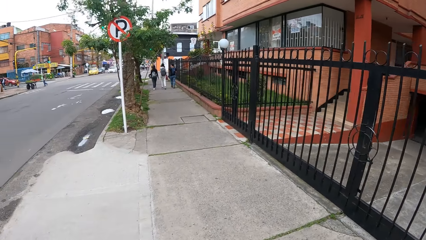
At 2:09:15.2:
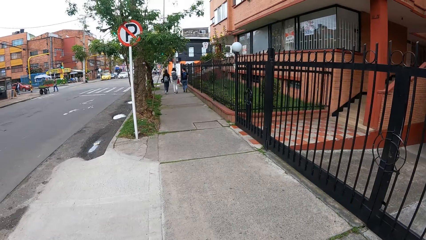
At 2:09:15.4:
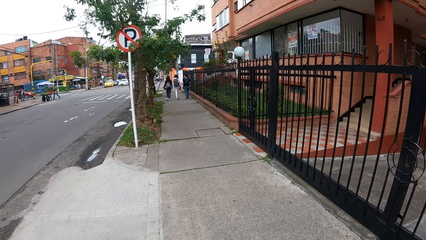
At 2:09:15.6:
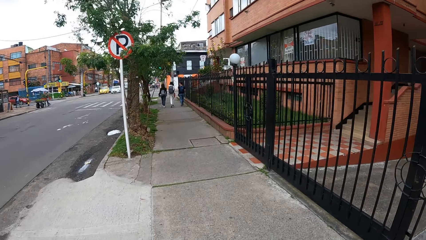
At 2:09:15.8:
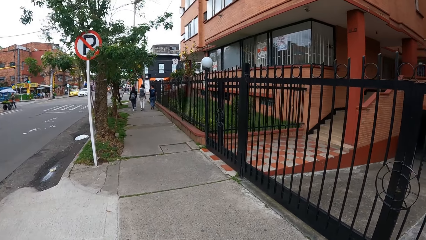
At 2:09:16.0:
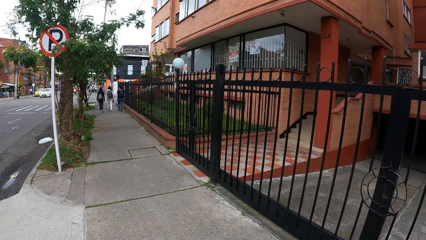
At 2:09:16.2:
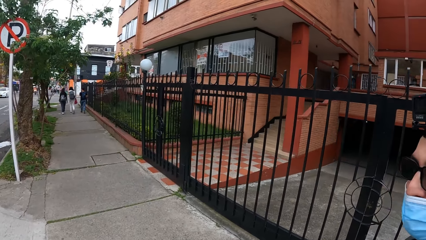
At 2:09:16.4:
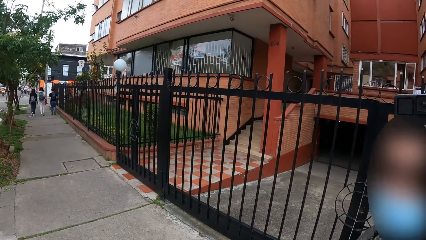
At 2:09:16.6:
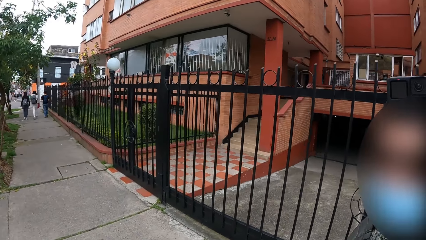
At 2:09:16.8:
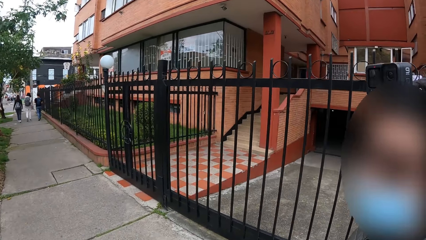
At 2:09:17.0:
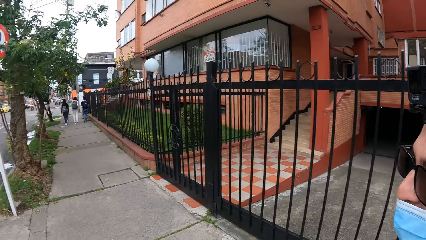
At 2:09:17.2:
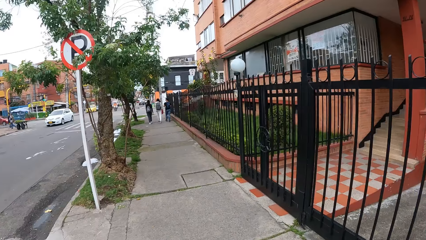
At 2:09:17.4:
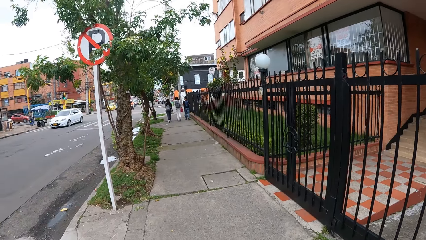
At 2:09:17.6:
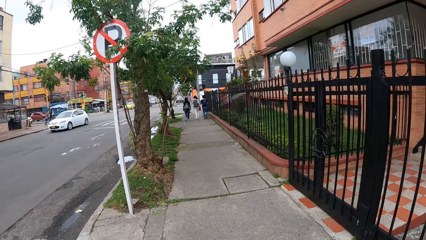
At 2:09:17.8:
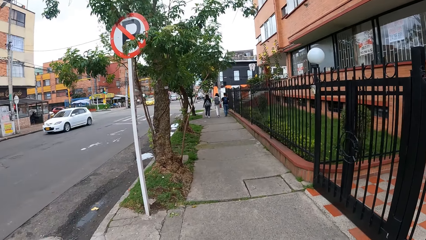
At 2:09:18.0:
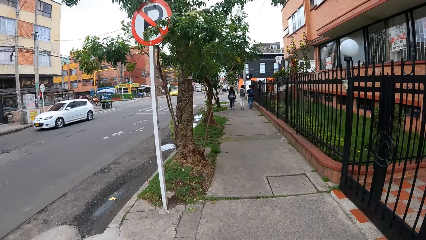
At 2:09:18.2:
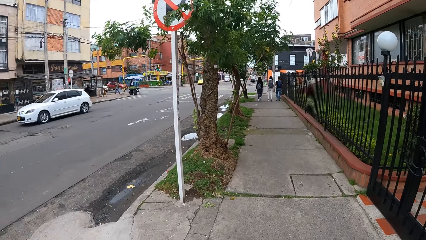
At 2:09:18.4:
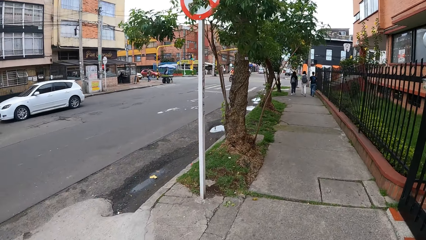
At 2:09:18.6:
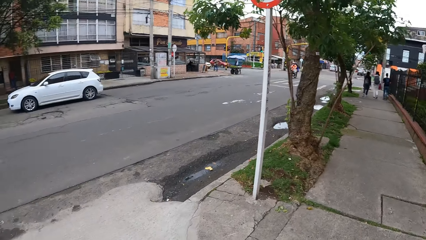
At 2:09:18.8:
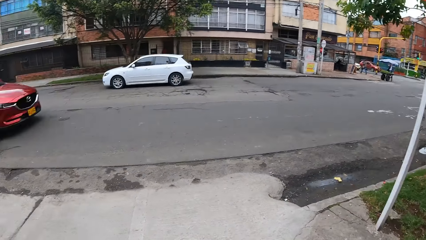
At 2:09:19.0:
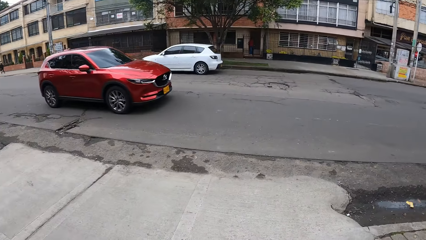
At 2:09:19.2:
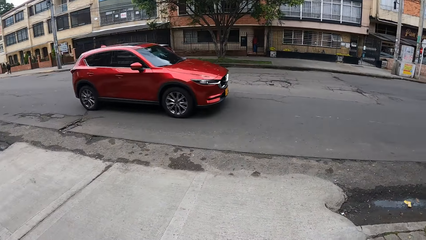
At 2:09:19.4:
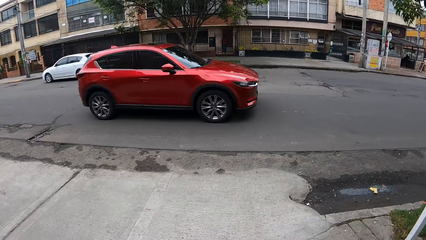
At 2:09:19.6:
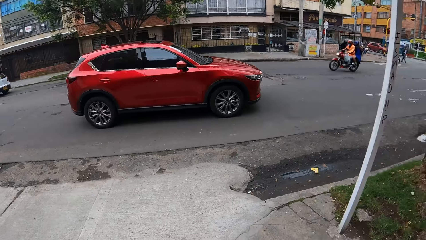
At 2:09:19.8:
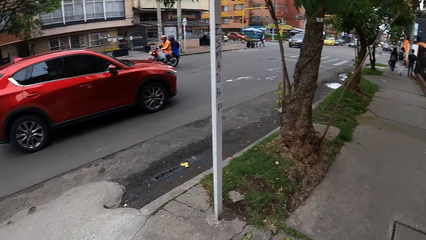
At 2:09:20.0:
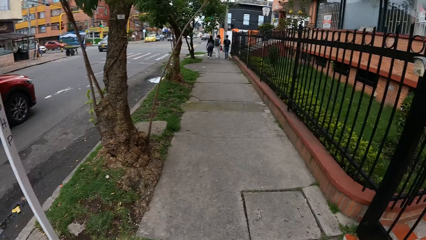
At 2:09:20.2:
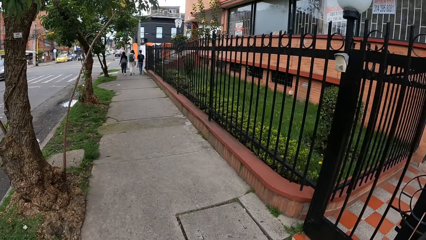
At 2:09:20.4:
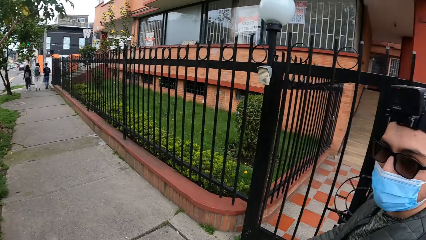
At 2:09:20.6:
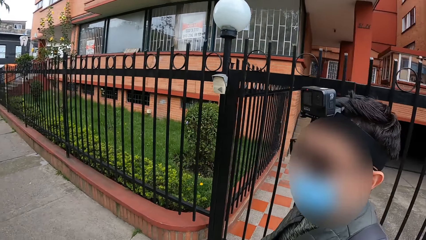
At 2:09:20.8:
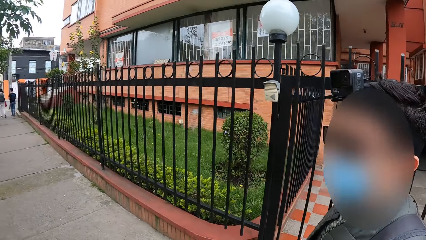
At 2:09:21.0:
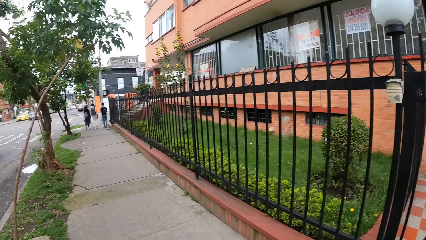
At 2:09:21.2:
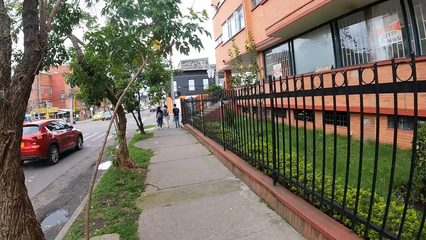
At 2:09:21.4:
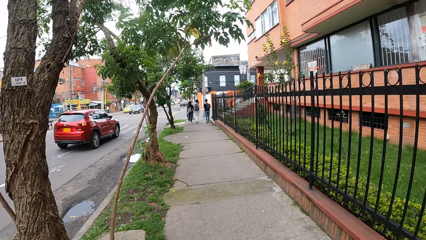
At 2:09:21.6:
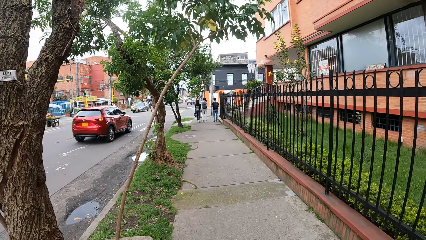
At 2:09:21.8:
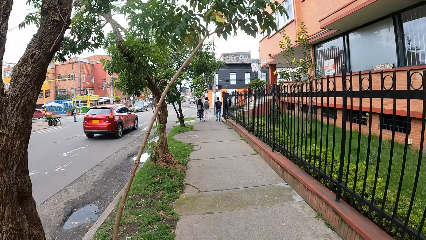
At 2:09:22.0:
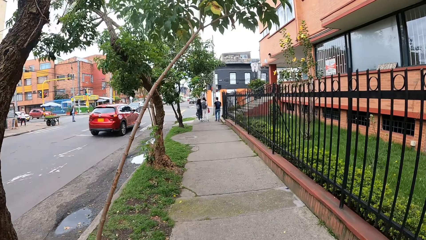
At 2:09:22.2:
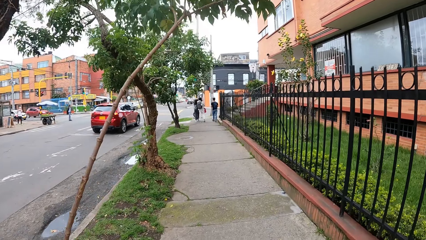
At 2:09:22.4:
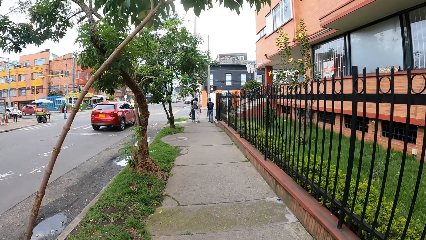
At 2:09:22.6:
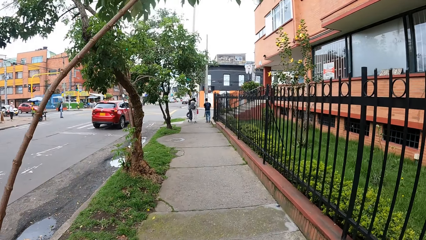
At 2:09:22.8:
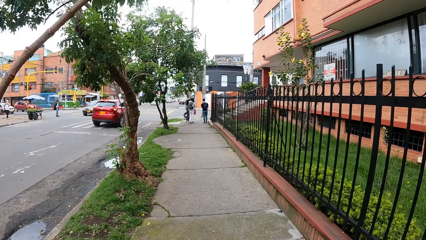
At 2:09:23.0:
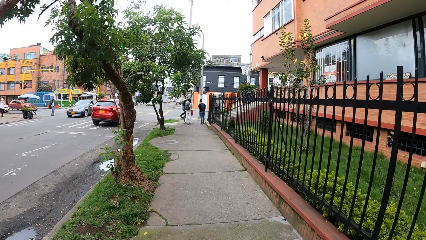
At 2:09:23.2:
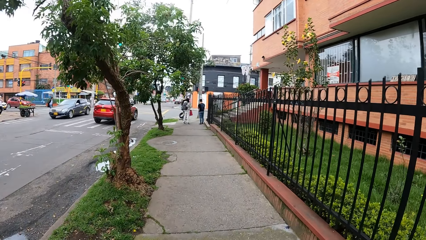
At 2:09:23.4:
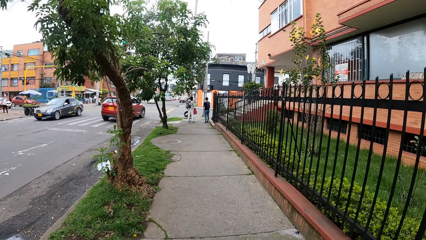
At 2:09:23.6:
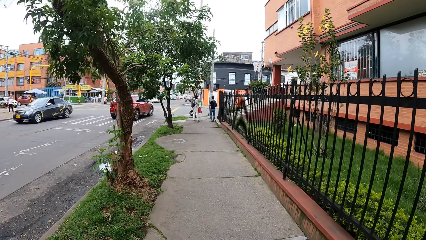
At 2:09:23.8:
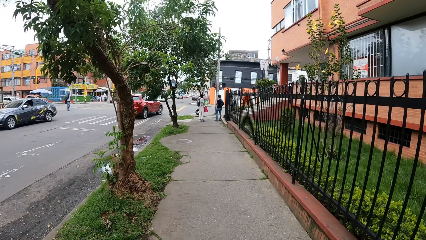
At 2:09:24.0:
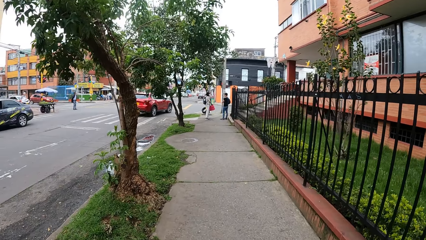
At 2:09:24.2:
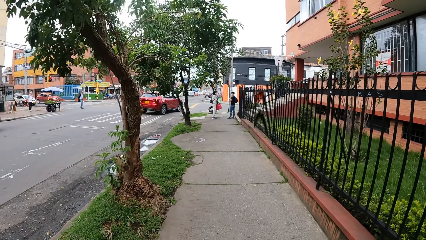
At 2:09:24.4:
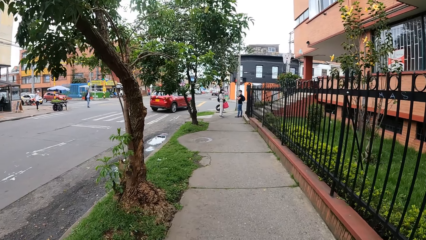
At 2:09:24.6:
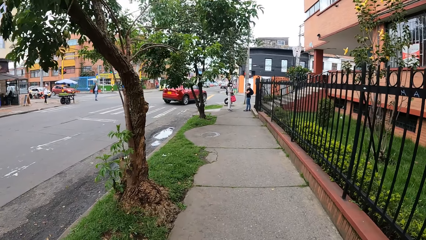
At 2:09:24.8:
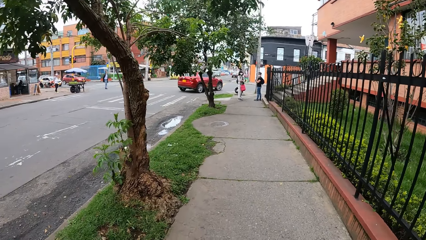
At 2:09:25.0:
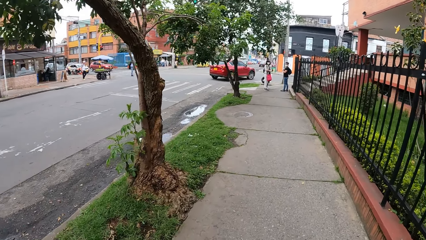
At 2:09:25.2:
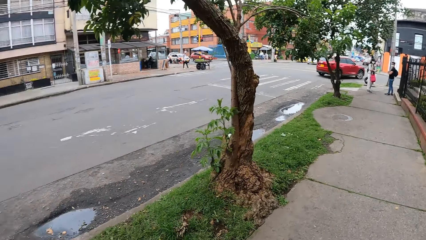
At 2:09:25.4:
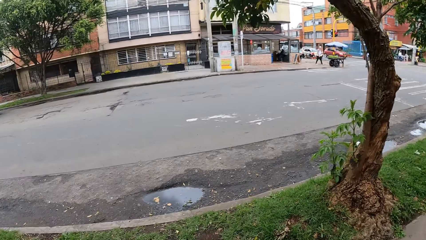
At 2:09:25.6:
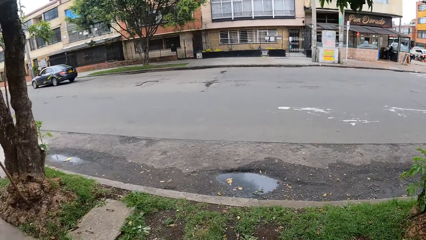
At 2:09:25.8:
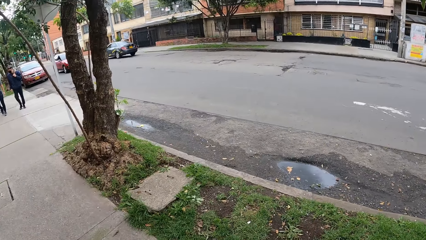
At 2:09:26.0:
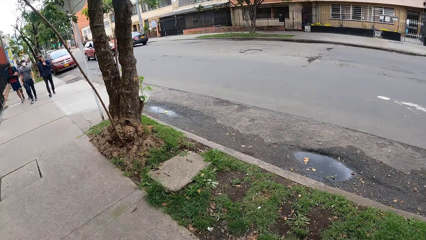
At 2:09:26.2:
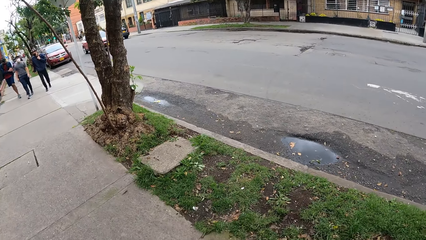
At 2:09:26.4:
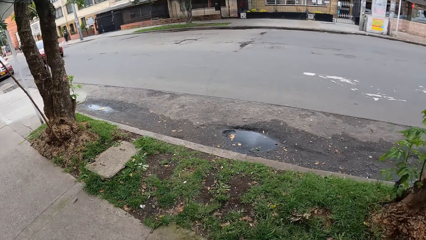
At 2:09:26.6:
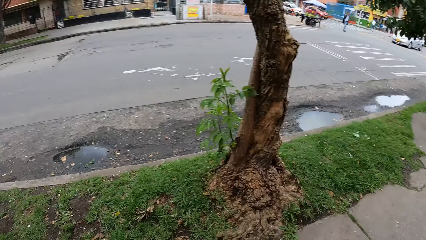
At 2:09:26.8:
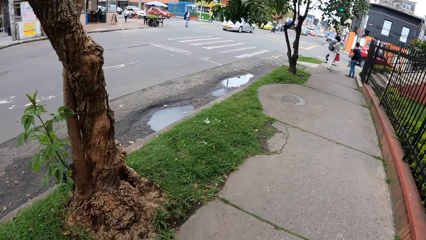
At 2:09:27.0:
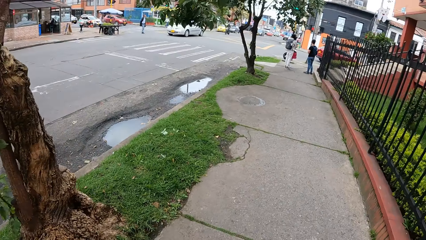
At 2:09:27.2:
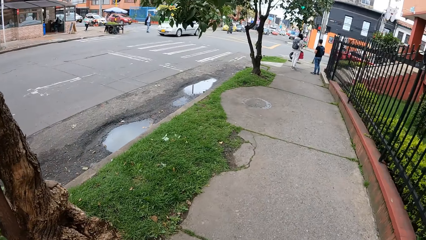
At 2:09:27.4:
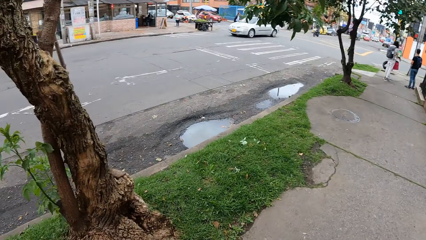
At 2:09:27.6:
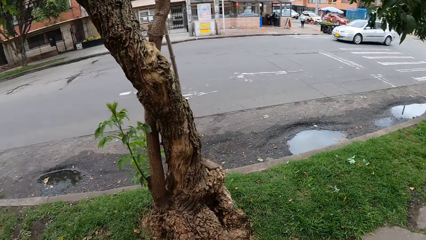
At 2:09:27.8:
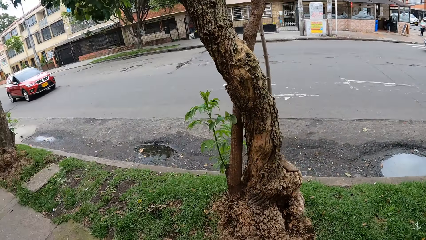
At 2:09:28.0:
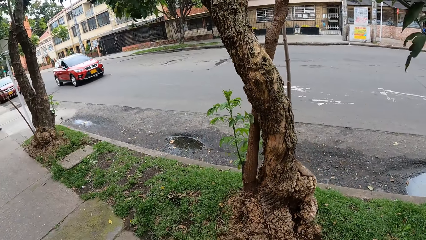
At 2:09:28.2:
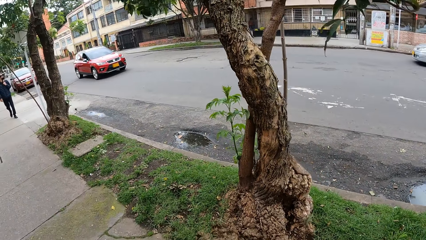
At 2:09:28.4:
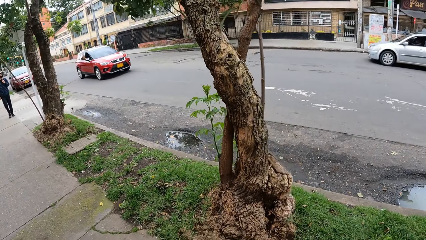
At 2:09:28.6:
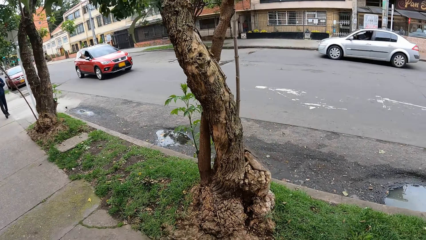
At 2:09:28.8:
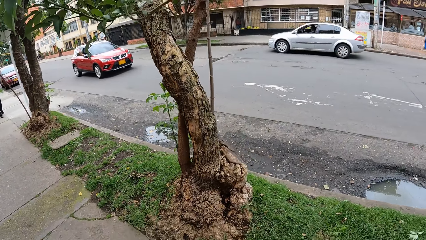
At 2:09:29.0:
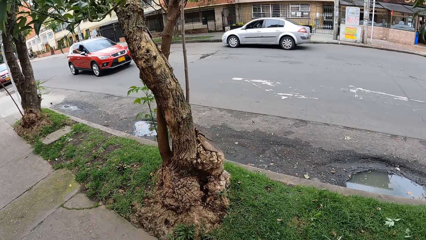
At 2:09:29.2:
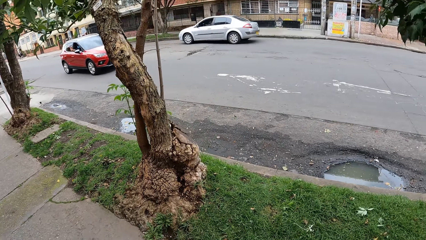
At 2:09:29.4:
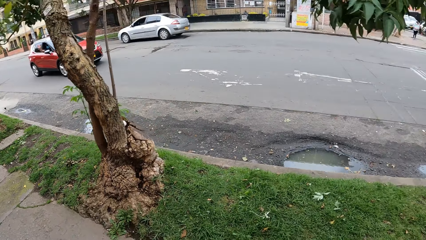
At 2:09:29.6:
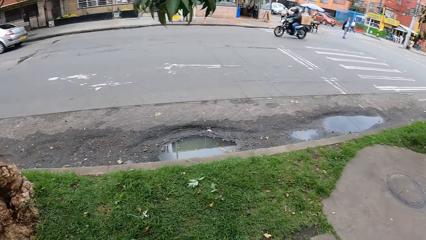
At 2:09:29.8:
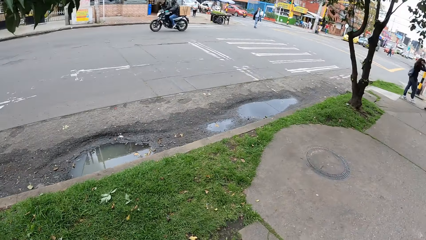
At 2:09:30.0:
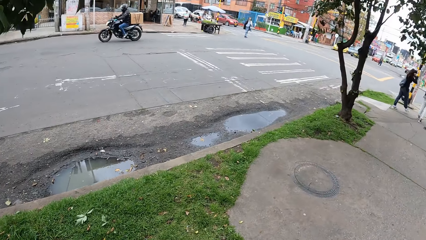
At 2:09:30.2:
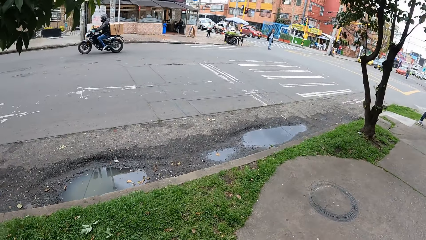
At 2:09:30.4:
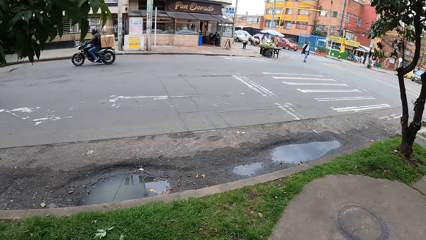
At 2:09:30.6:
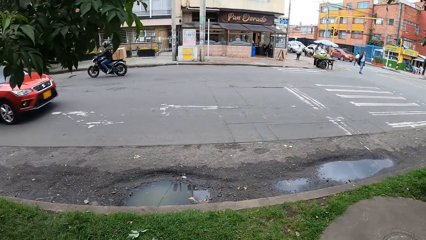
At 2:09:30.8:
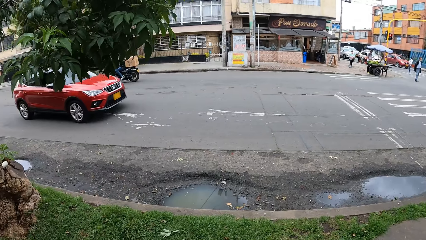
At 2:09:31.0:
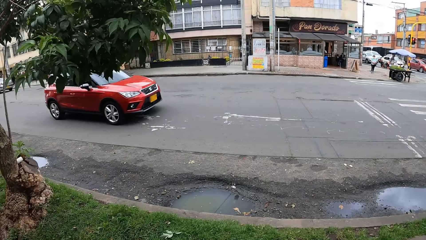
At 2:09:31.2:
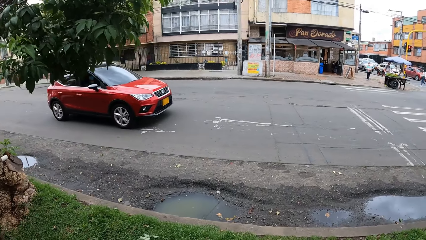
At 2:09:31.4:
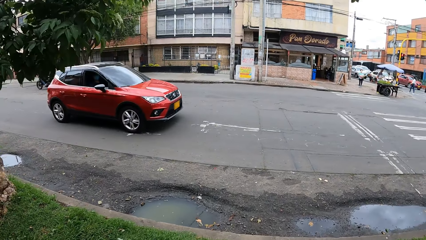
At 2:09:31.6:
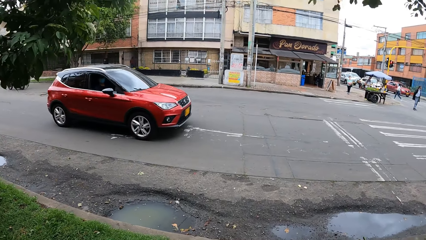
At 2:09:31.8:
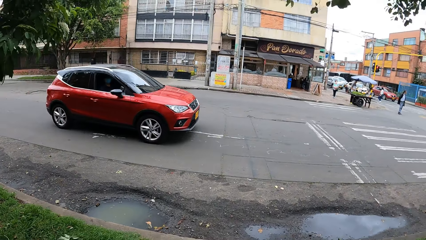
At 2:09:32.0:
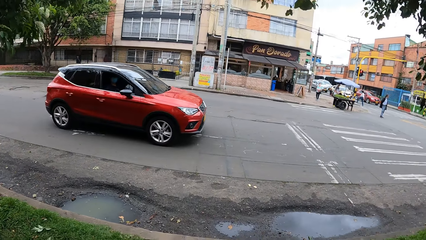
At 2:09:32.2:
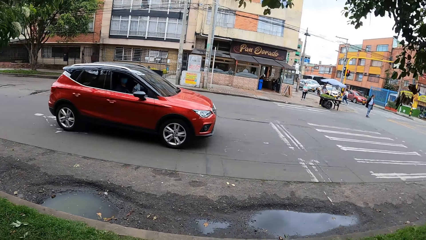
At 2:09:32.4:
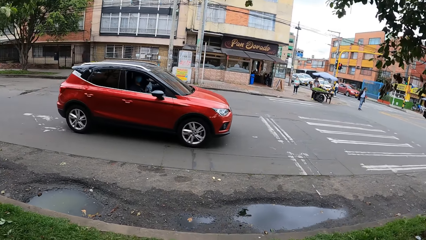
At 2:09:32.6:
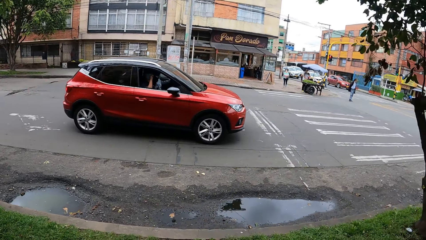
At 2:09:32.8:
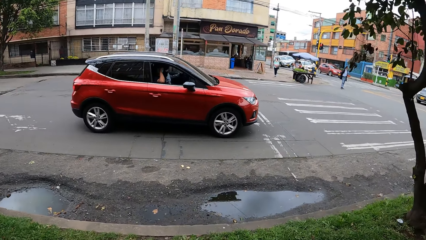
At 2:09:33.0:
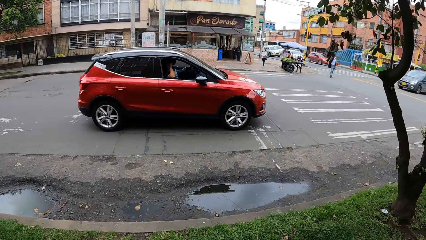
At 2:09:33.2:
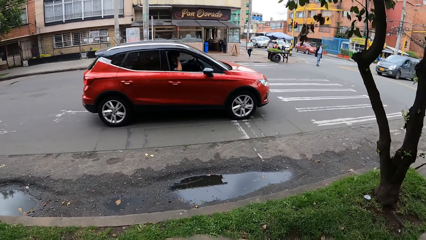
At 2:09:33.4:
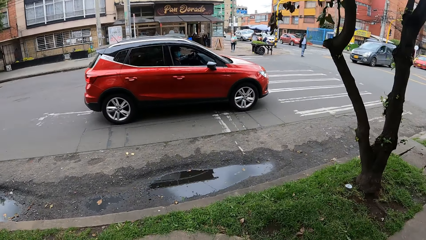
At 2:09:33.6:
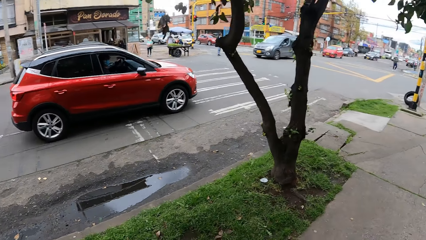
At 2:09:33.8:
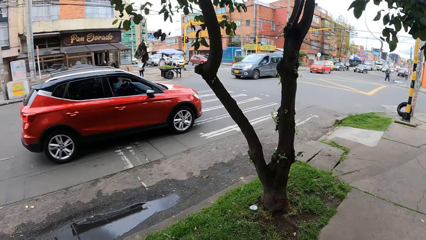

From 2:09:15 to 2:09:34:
A white car drives past the camera wearer. A man rides a motorcycle past the camera wearer. A red car drives past the camera wearer. A black car drives past the camera wearer. The camera wearer looks back and looks aside. The white car drives past the camera wearer. The man rides on the motorcycle past the camera wearer. The red car drives past the camera wearer.
